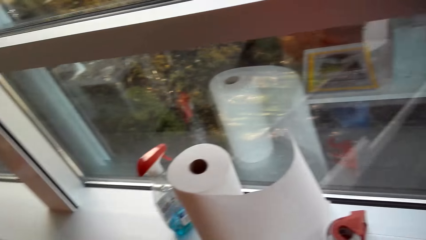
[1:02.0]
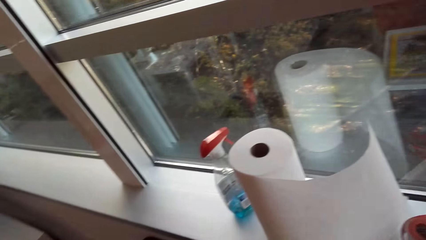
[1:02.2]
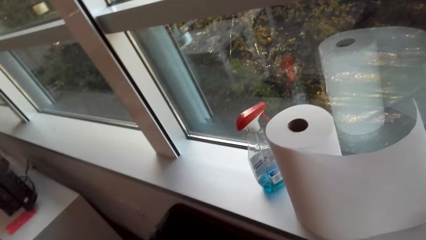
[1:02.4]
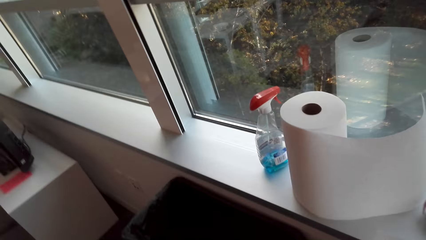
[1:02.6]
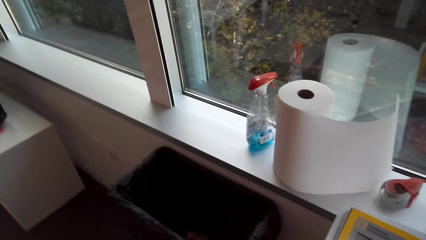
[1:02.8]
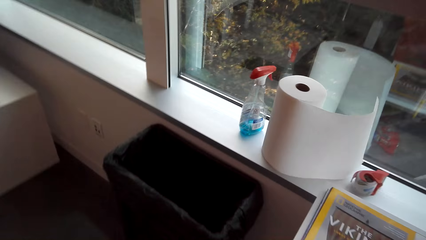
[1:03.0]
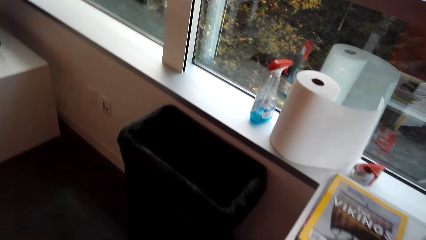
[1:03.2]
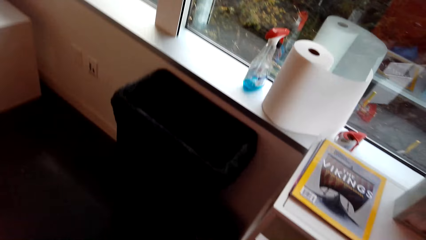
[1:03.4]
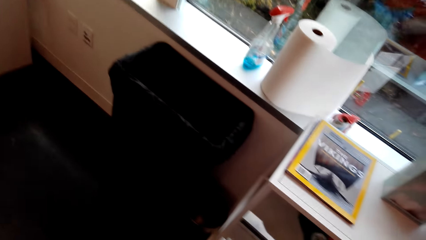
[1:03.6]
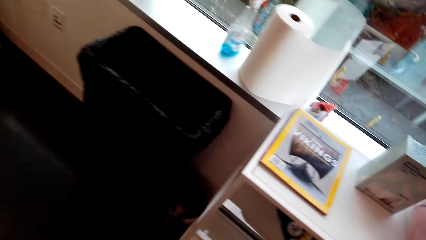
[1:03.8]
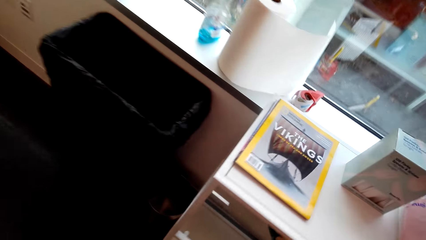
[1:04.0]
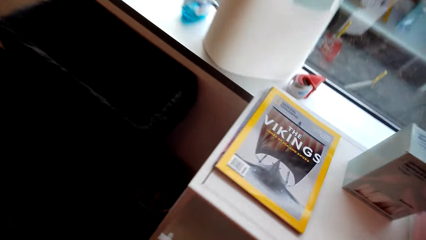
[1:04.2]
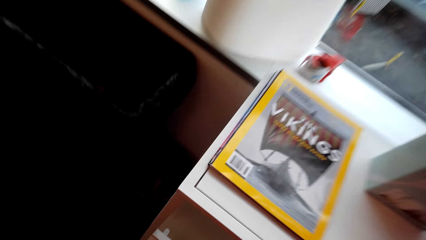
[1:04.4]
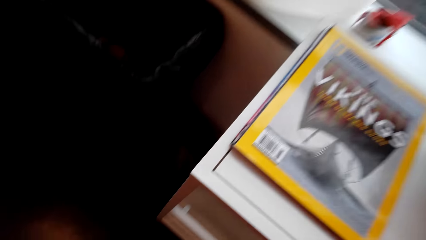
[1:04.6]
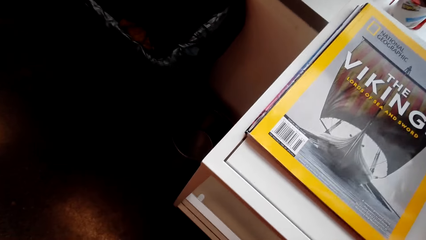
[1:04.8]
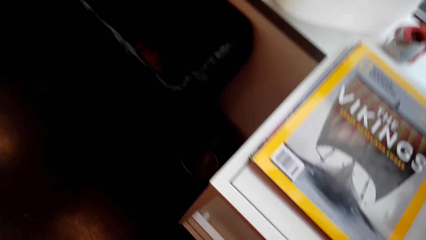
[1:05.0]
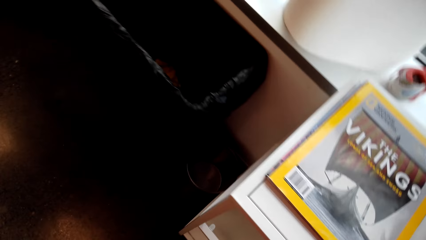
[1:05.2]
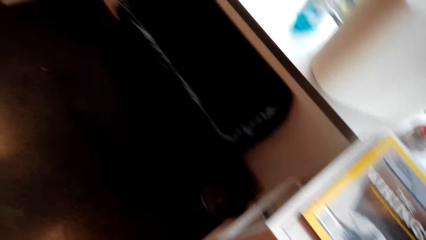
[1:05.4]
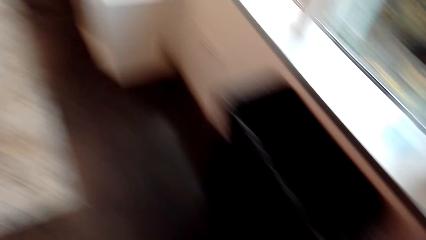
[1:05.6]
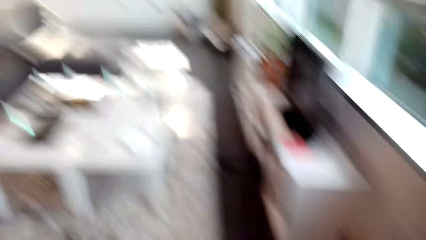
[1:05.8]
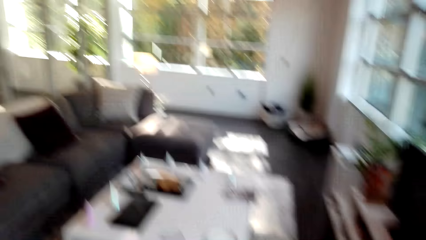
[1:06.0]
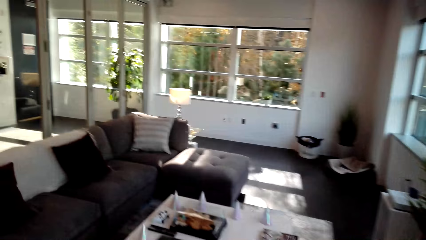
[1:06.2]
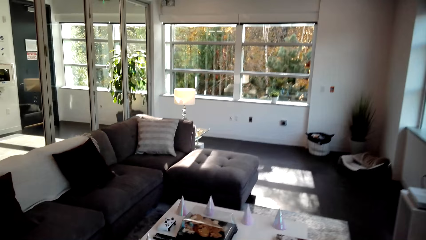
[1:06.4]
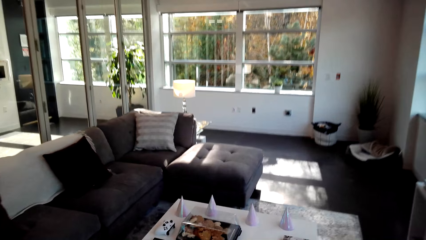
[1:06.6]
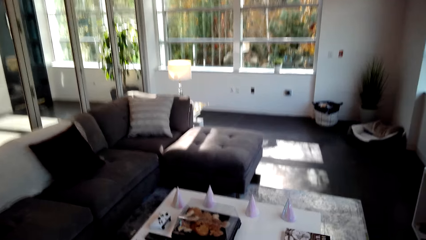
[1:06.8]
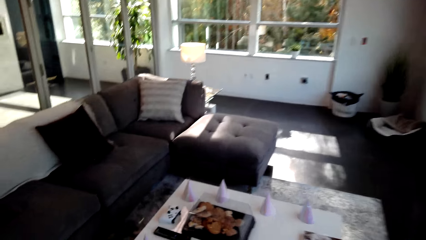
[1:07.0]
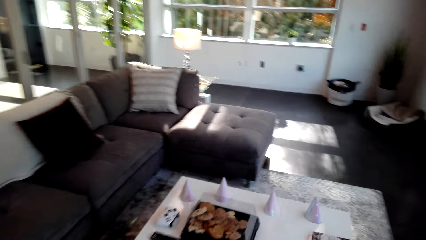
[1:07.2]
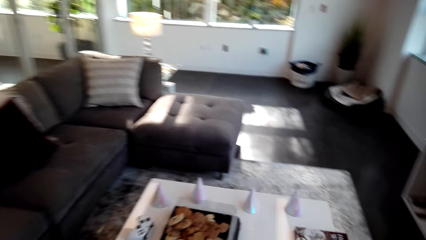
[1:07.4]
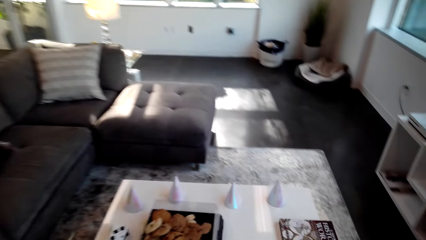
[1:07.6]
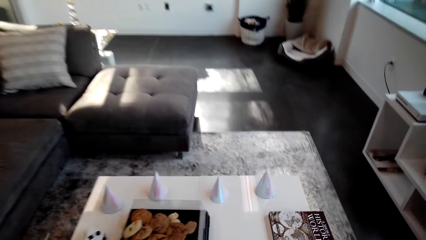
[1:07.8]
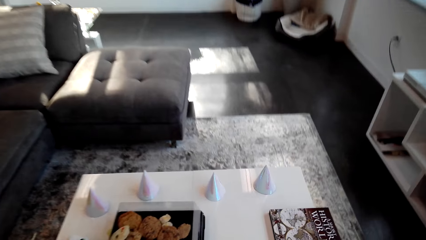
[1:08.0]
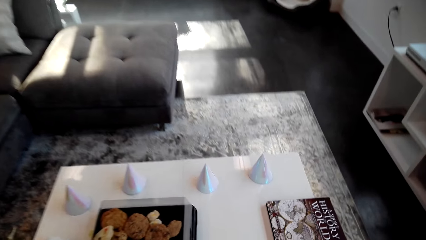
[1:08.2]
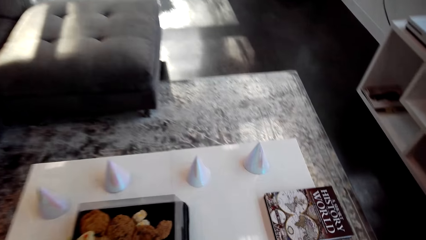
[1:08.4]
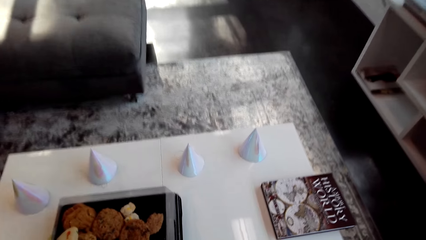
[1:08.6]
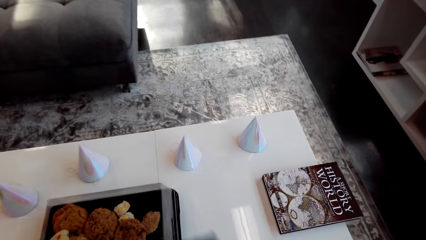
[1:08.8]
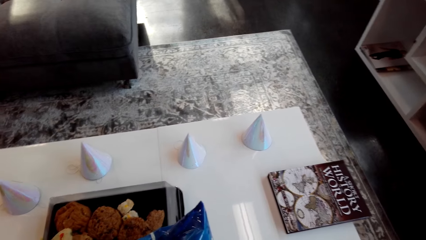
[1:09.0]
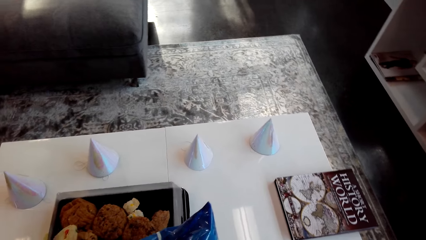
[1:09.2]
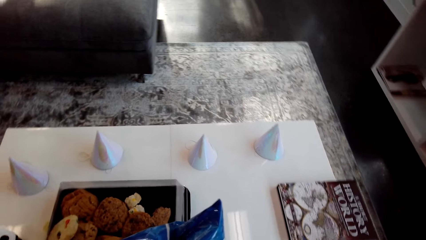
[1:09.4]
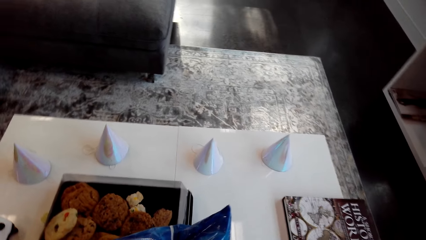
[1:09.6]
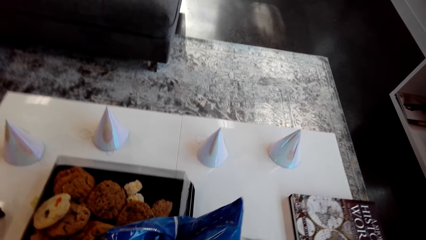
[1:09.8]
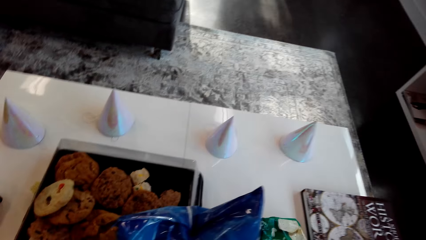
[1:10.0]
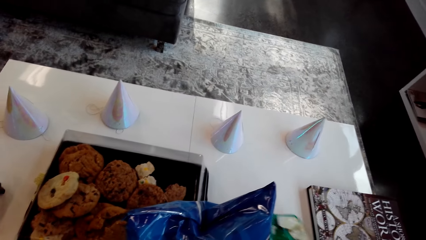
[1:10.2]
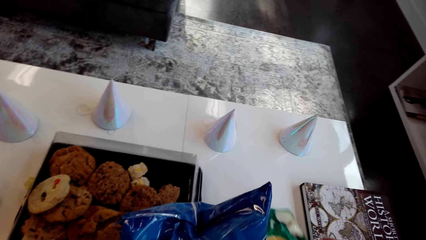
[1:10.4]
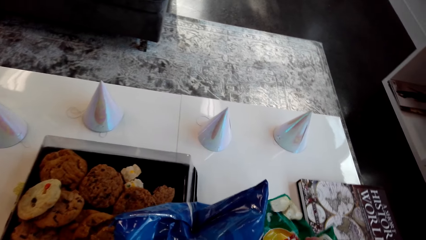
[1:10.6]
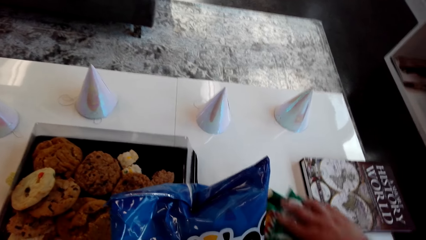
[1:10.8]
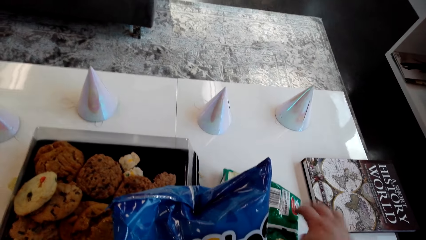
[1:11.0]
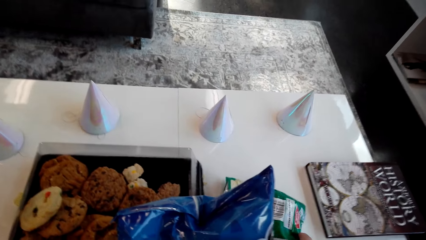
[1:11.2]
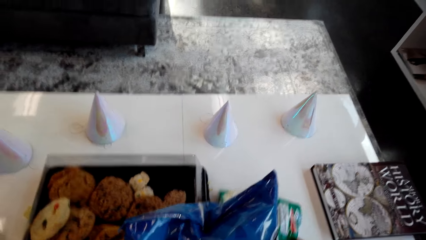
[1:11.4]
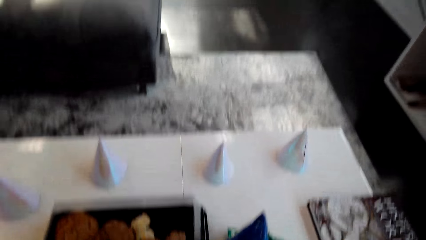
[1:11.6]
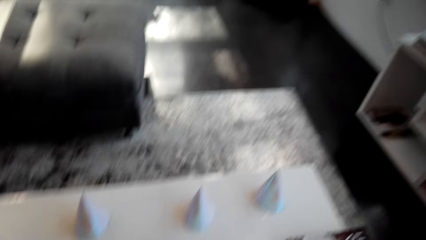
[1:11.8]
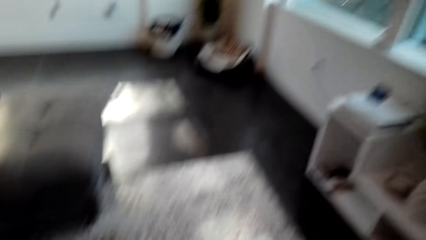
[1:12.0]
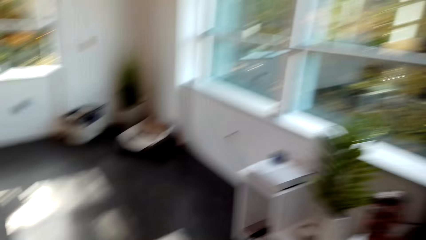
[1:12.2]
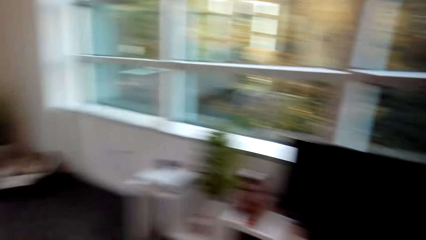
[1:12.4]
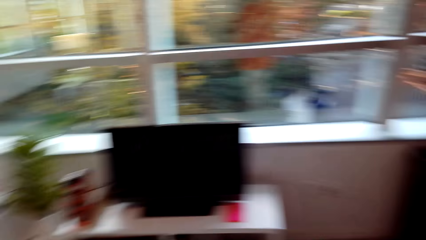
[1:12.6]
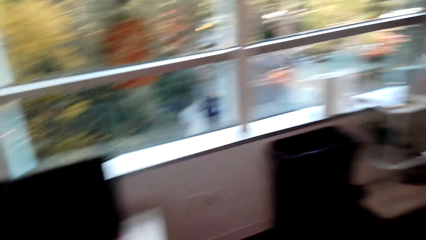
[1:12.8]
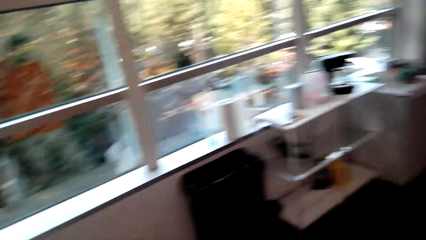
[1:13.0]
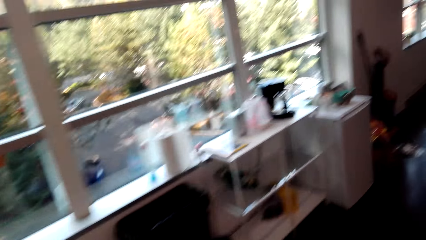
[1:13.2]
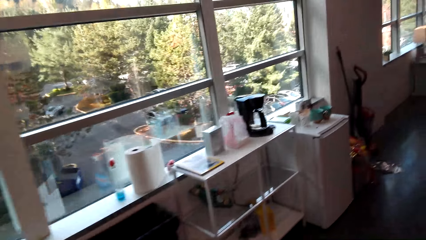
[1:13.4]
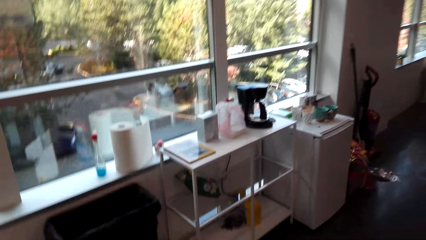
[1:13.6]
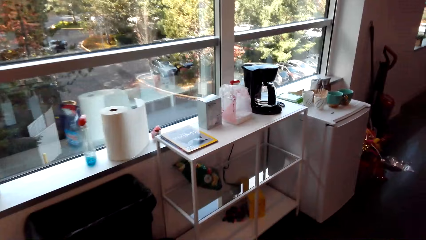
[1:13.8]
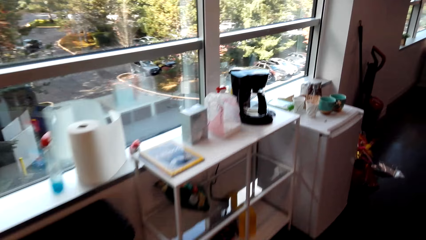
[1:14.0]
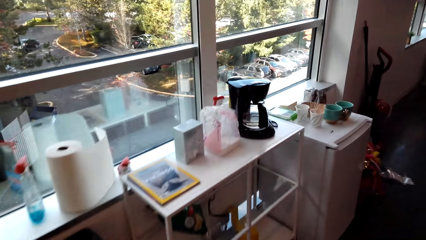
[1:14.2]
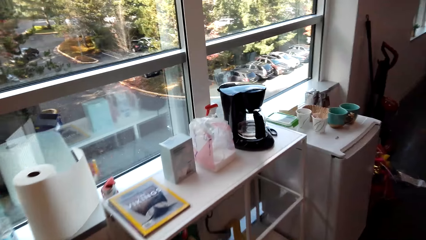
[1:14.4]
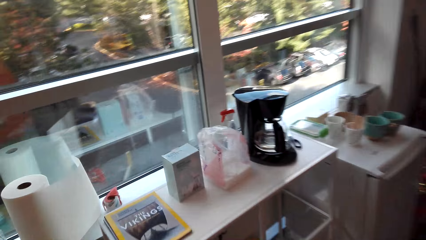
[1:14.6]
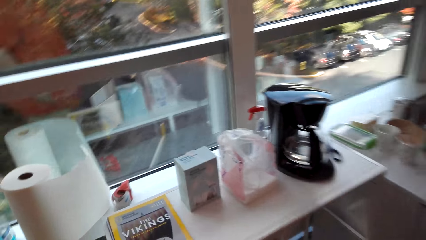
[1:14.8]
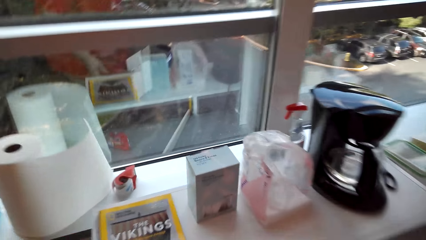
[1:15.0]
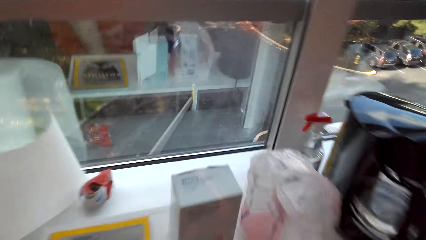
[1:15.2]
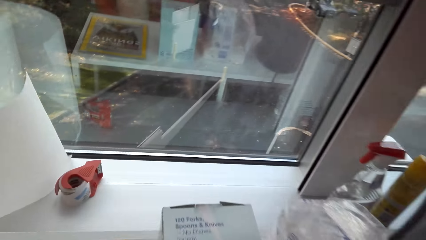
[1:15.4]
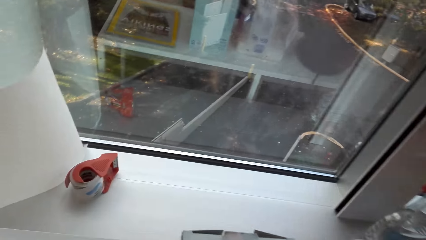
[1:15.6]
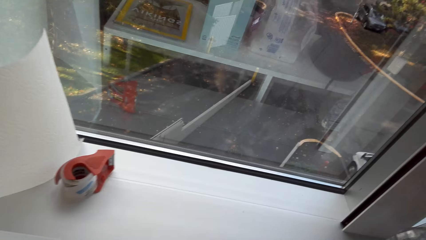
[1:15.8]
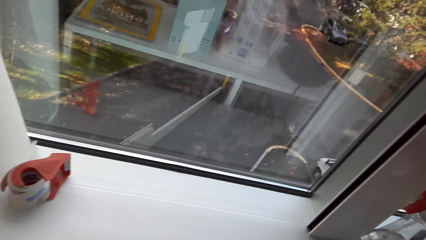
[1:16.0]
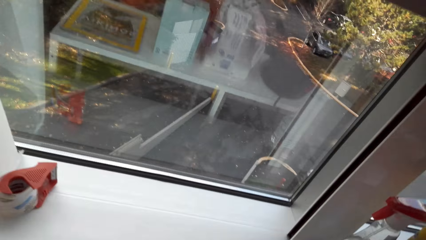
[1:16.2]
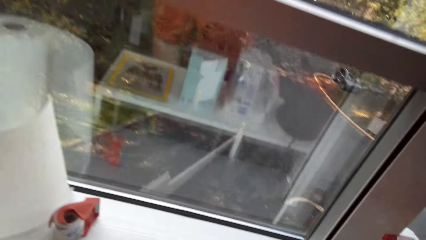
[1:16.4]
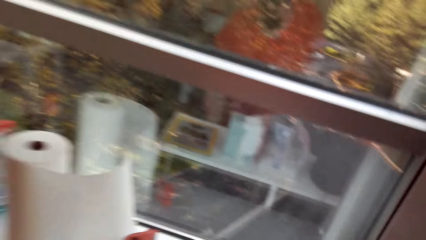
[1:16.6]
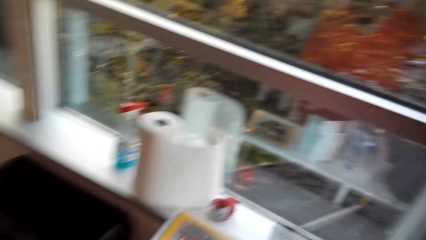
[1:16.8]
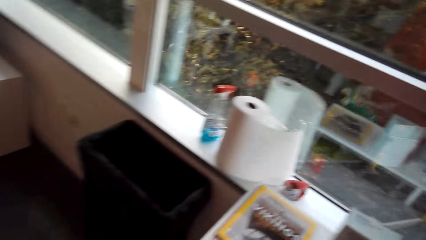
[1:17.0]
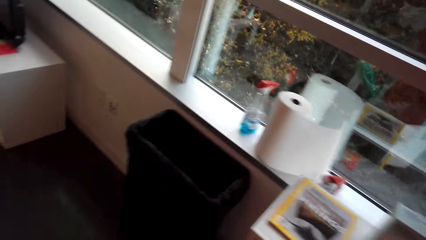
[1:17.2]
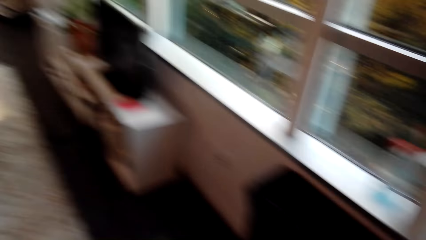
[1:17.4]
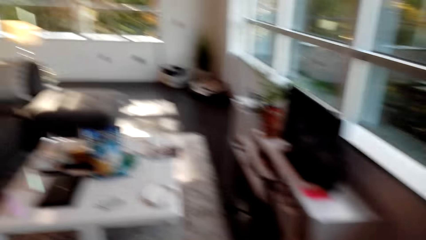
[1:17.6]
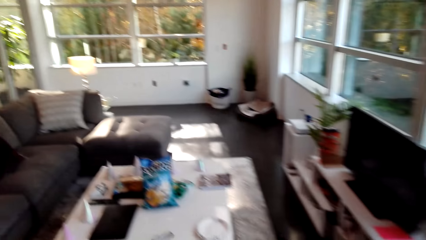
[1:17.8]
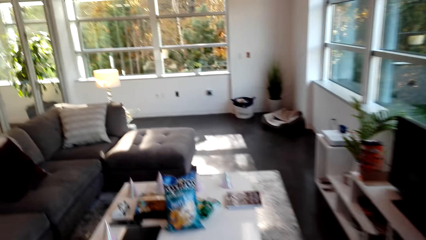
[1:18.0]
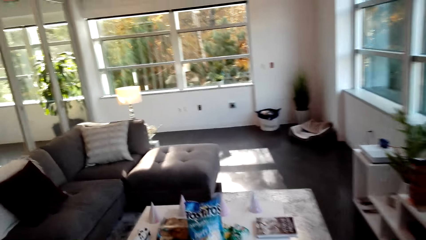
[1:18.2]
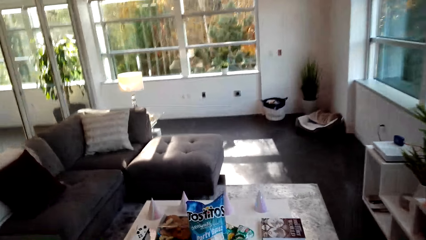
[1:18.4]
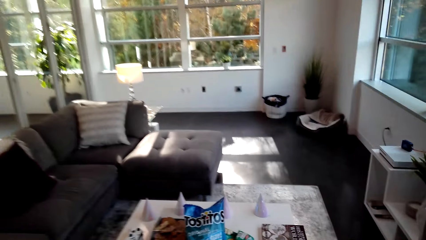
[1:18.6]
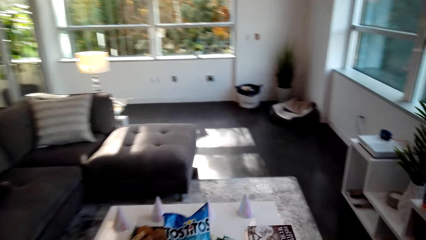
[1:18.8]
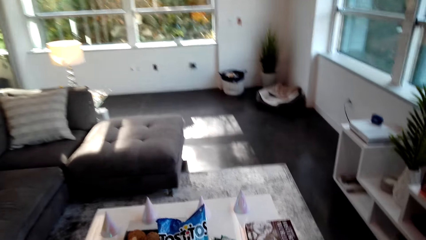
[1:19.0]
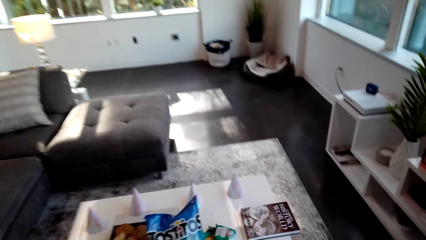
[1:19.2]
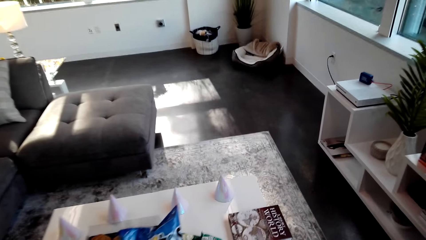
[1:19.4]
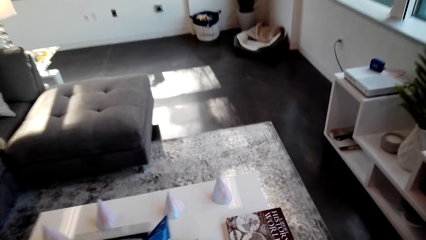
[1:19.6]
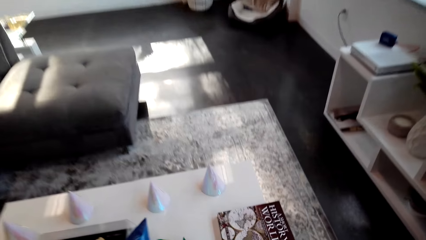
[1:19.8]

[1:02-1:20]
The camera wearer picks a Tostitos pack and something. They walk around the house. They place the Tostitos pack on the table. They walk around the house. They pick another pack. They walk around the house.
